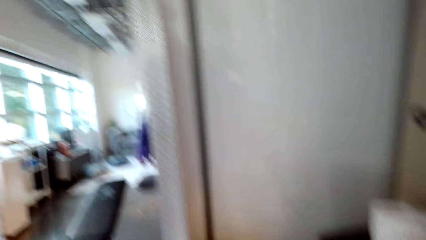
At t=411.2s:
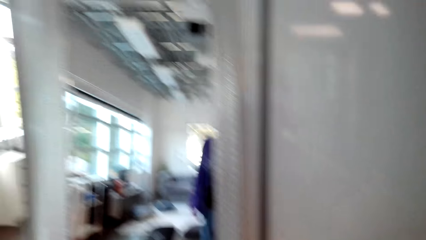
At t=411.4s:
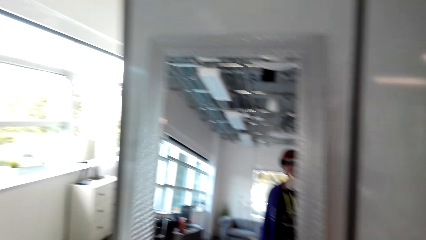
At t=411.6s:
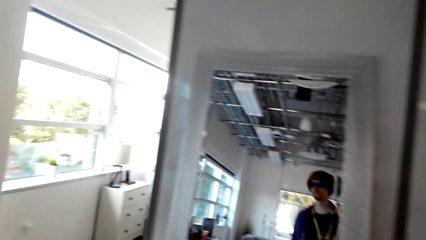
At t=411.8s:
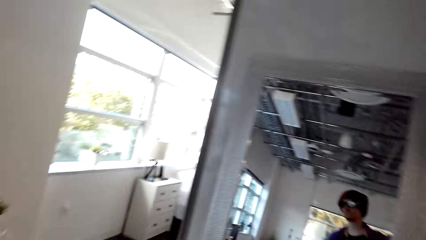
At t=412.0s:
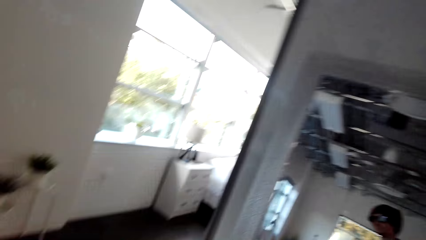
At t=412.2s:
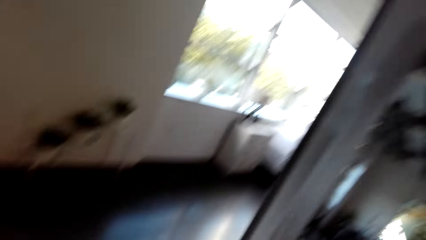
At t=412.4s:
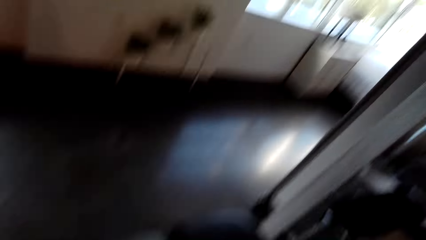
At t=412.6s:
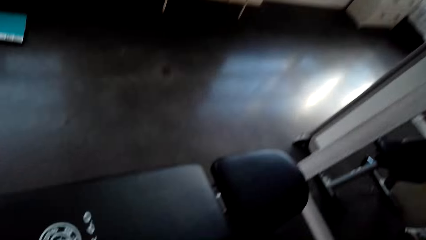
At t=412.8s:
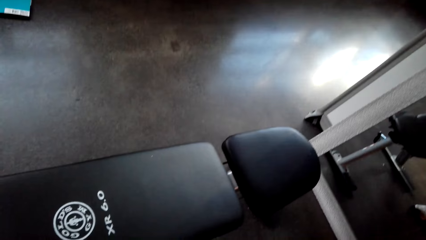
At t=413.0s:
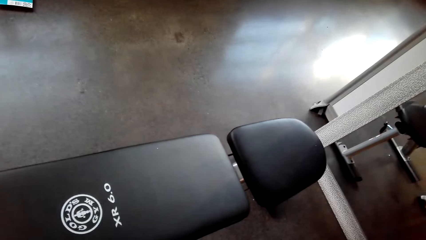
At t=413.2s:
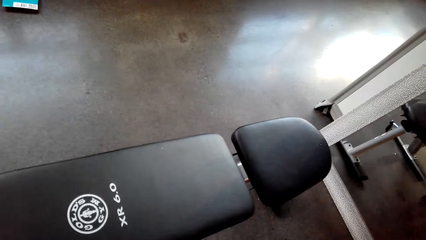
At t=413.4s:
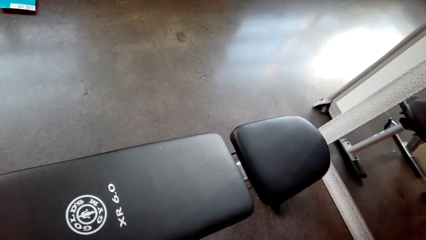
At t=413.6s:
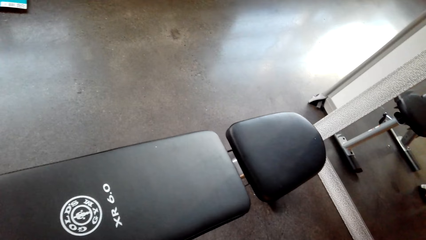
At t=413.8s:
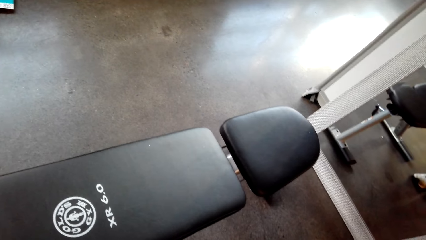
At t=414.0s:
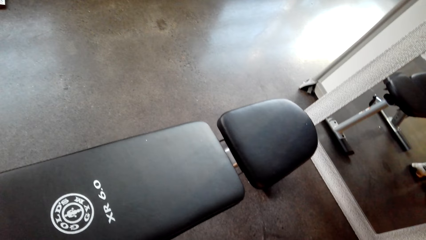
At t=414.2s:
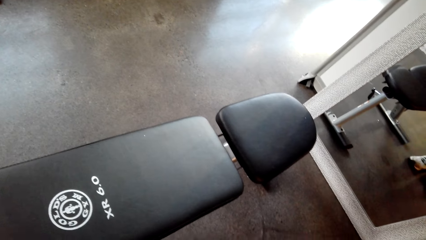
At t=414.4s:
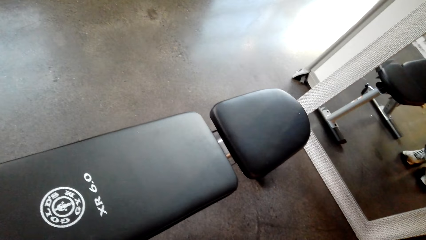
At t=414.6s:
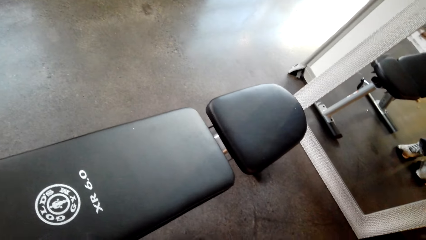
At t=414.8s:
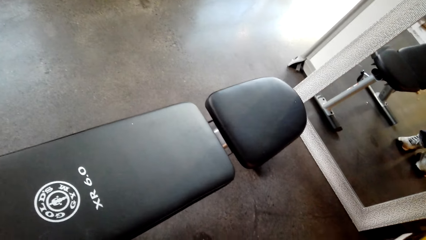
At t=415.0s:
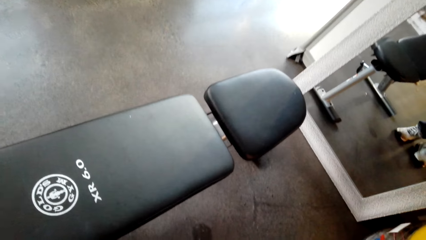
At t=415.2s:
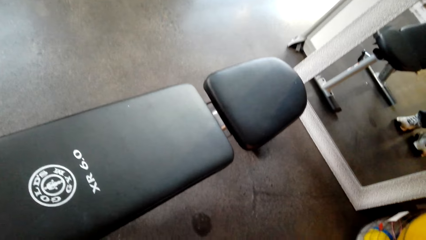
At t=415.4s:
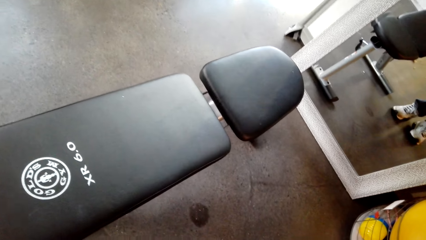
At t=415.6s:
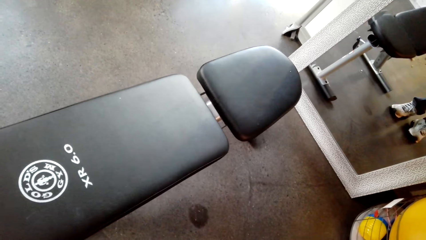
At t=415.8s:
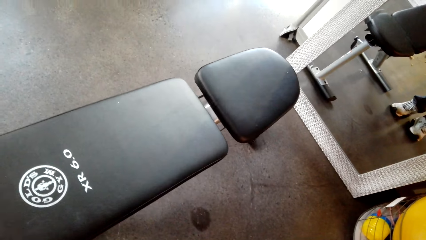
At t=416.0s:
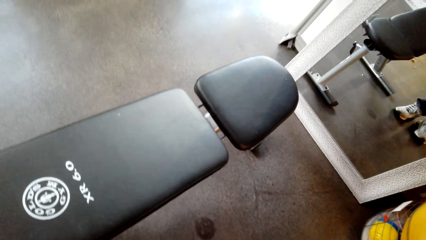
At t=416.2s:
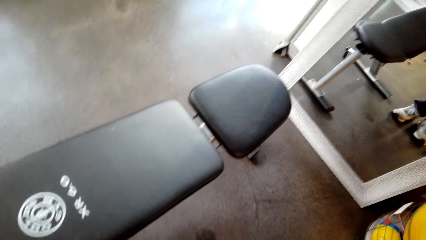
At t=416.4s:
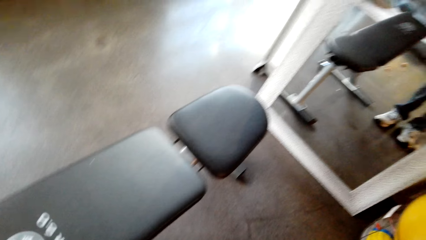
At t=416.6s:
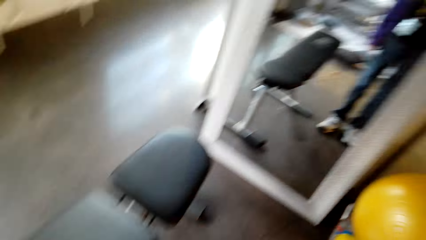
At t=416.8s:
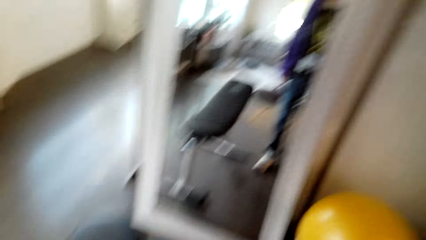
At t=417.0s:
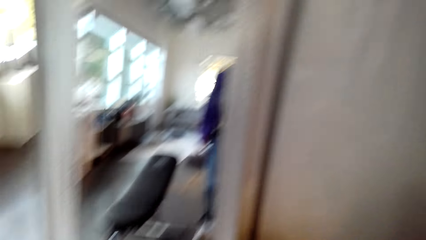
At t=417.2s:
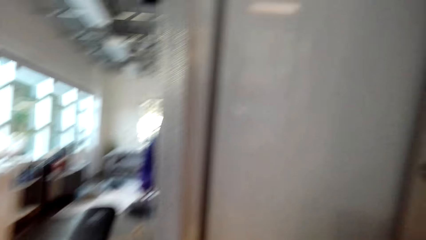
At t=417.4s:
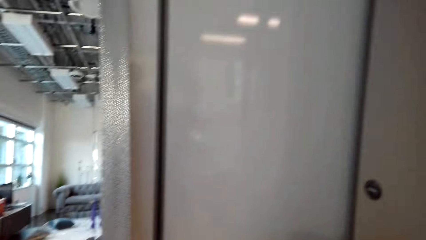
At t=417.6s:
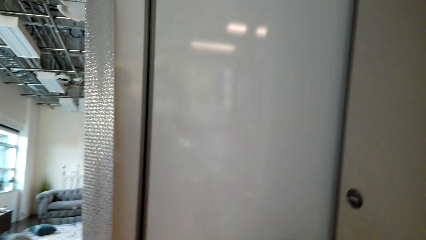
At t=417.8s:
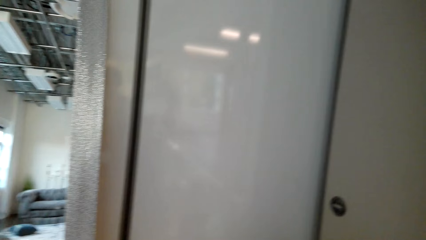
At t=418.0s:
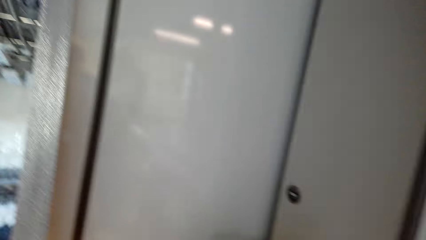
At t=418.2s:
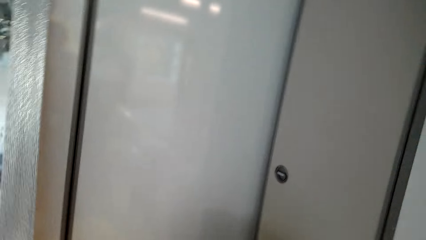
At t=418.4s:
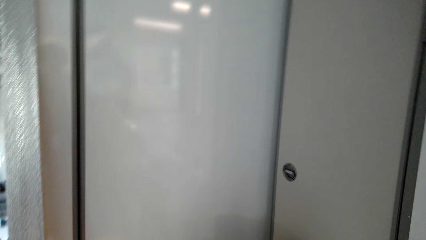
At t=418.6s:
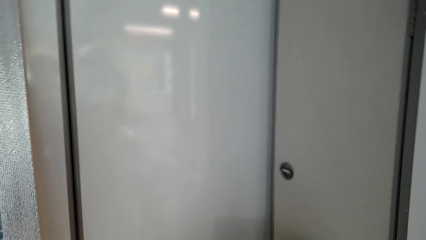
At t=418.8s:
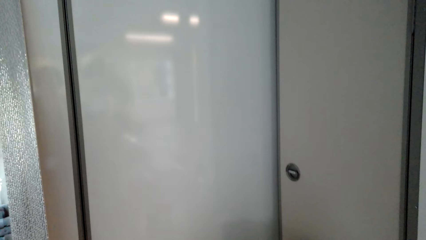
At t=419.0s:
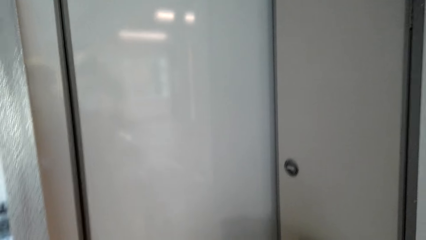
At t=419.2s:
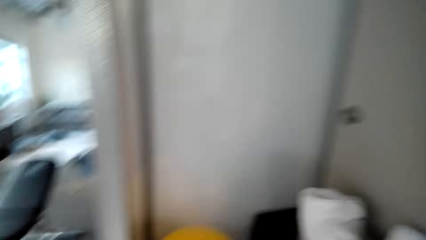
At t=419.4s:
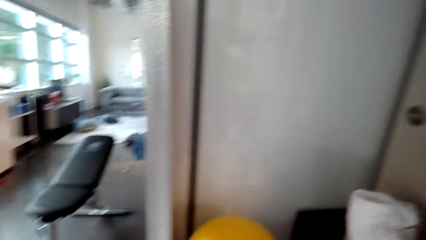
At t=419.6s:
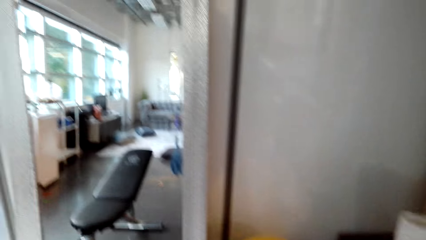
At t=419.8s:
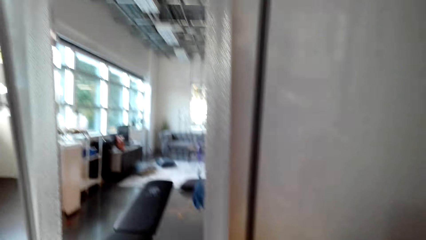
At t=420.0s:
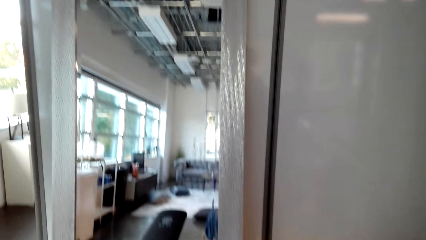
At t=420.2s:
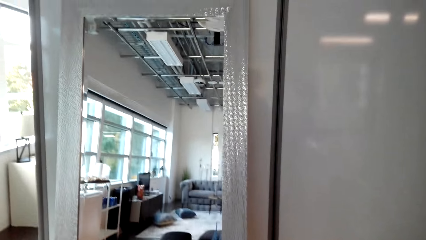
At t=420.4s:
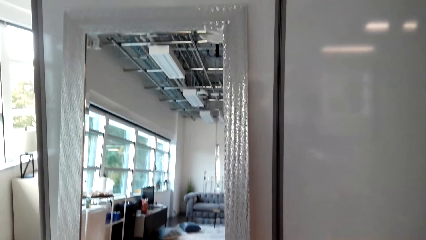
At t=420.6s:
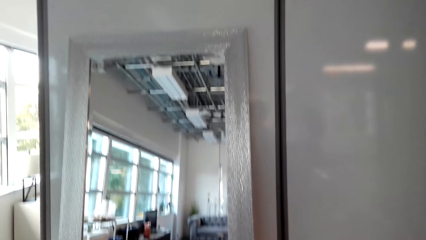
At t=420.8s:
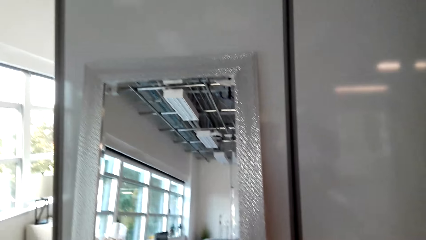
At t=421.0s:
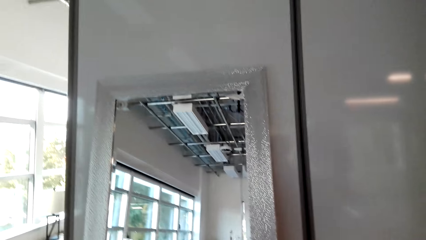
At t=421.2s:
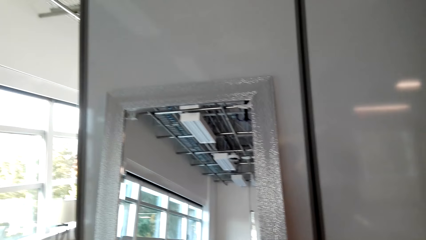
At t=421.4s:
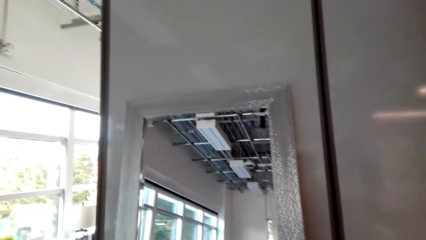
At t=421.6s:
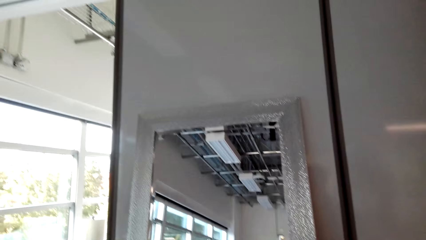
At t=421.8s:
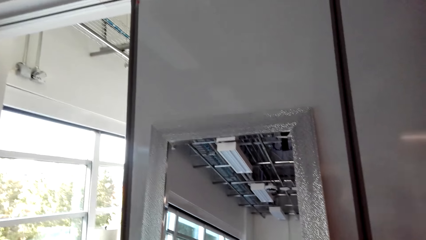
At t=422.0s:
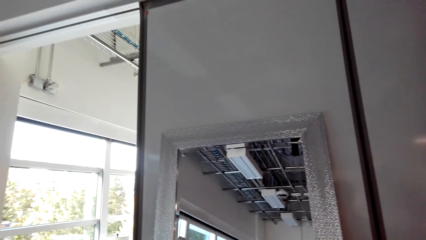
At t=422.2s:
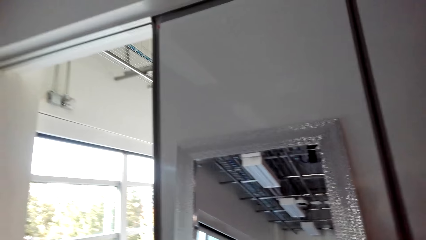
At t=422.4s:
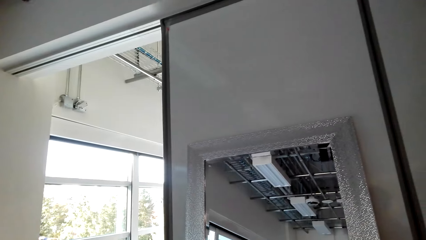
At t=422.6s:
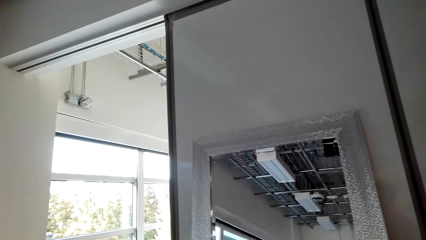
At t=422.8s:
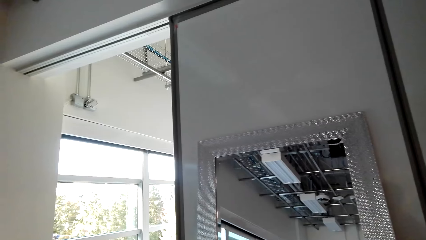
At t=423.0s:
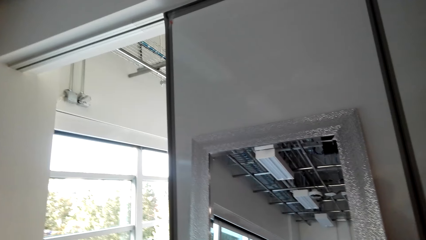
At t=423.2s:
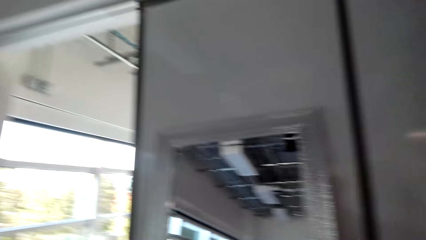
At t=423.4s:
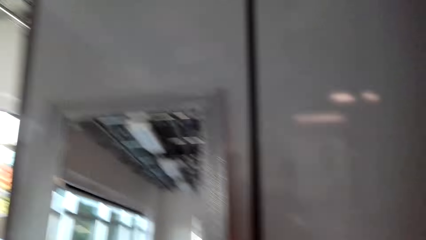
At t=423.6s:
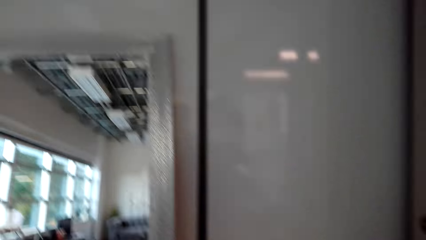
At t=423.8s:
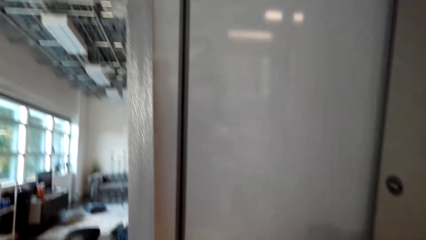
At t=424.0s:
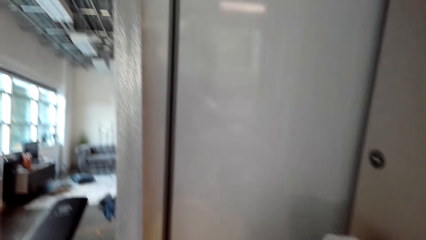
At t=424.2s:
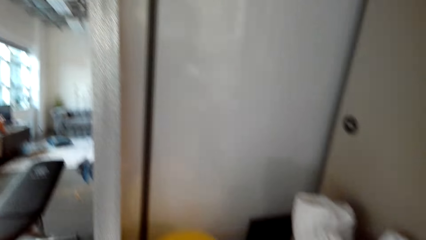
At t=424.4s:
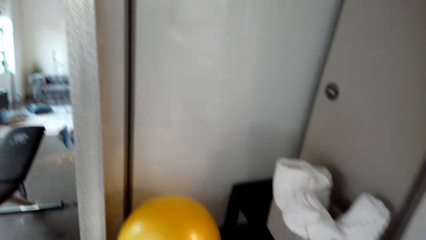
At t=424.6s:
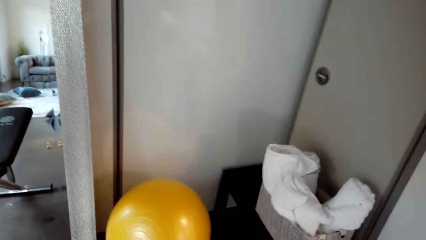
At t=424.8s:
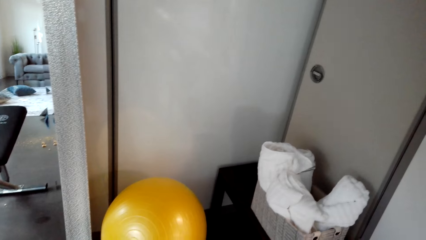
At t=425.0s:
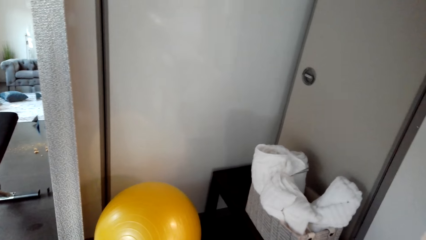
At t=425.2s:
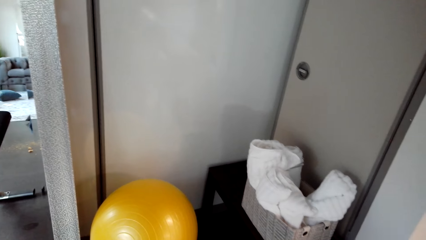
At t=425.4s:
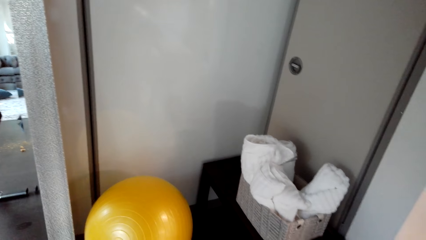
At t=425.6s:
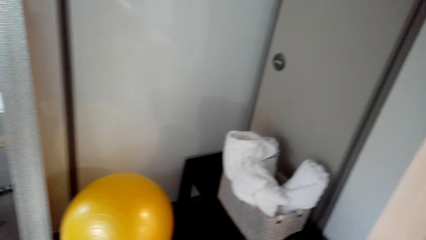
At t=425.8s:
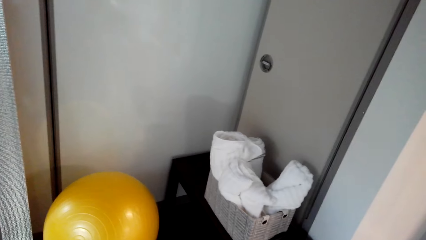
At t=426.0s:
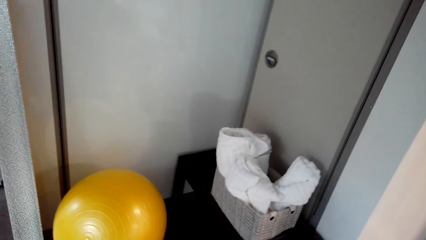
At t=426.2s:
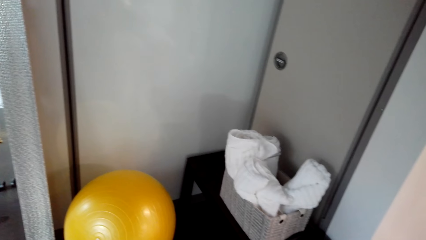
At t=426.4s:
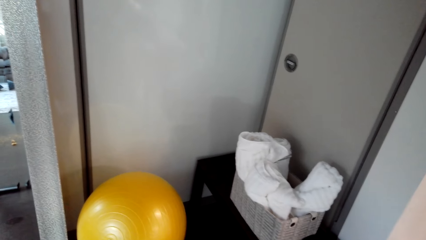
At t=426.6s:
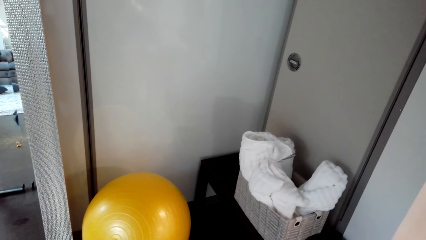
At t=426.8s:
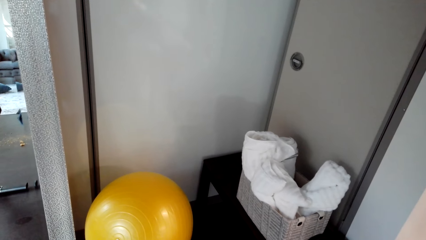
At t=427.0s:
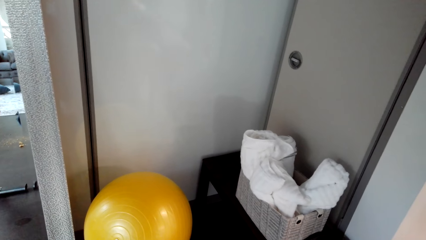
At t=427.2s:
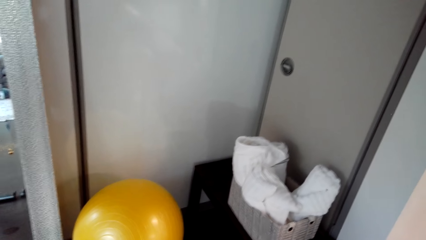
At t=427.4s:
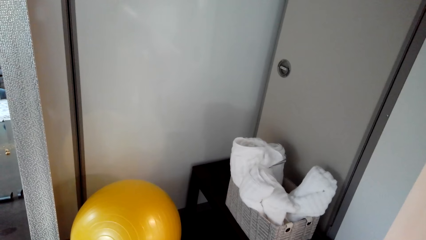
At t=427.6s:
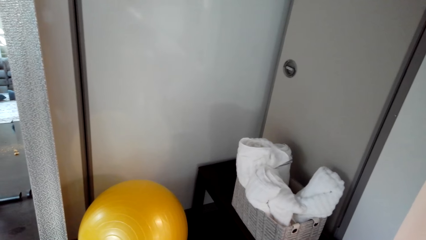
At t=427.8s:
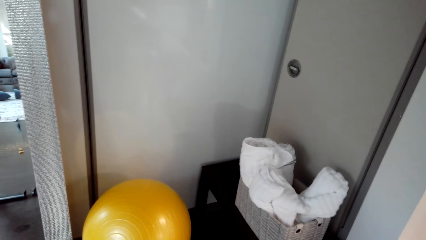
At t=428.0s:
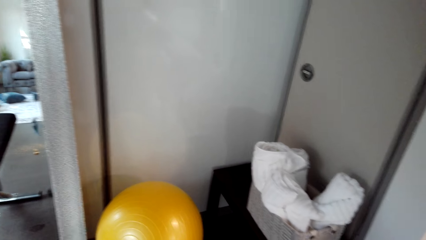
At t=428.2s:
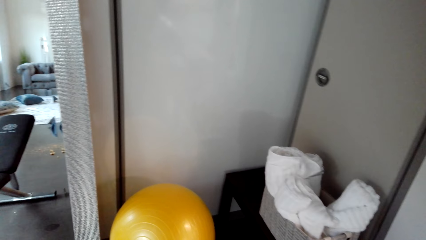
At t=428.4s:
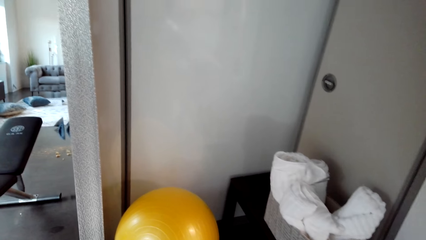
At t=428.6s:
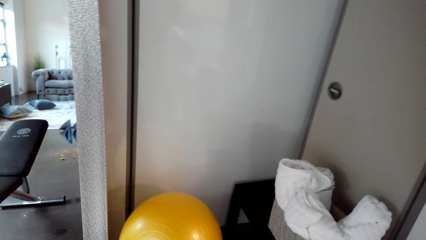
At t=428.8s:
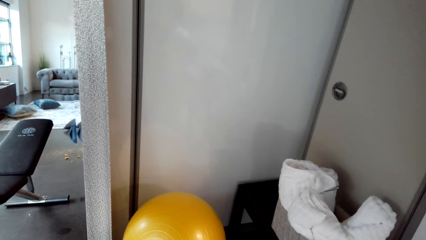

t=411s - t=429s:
The camera wearer turns his head. He looks at the gym bench. He looks at the wall. He looks at the mirror. He looks around the wall. He looks at the ball.
